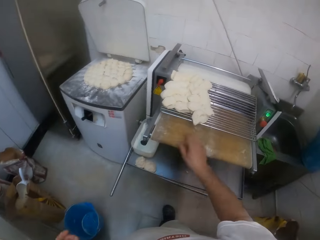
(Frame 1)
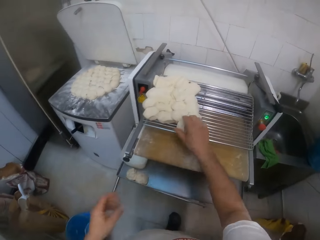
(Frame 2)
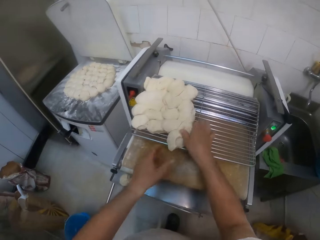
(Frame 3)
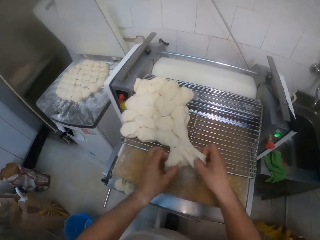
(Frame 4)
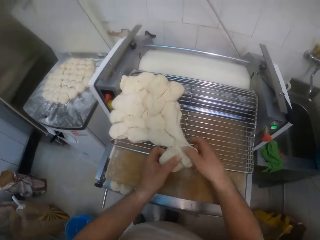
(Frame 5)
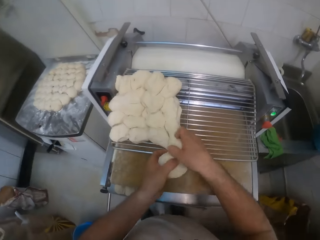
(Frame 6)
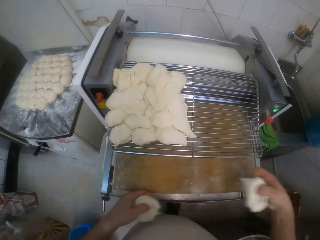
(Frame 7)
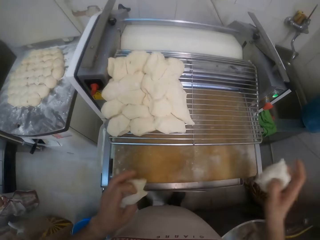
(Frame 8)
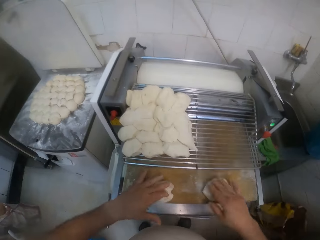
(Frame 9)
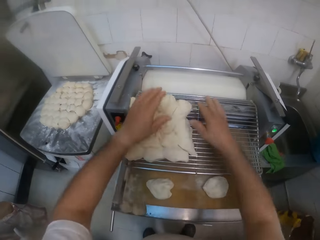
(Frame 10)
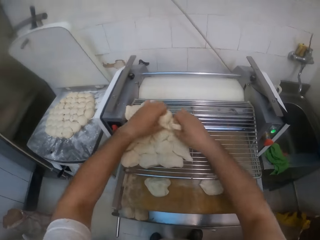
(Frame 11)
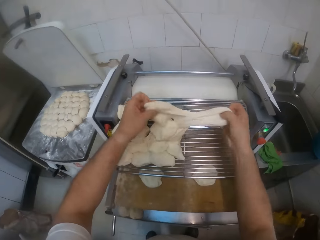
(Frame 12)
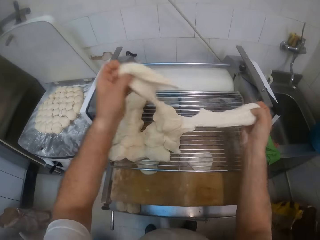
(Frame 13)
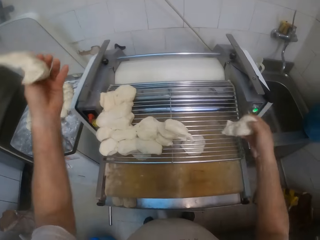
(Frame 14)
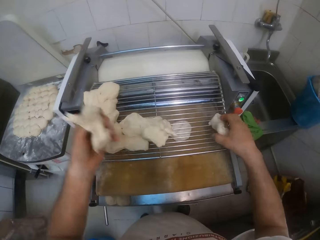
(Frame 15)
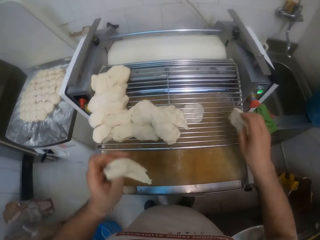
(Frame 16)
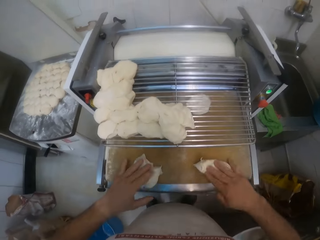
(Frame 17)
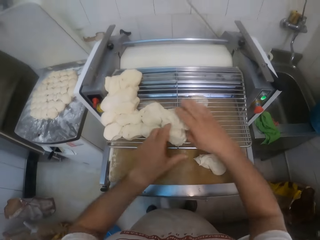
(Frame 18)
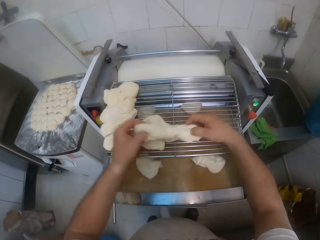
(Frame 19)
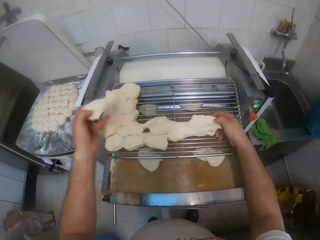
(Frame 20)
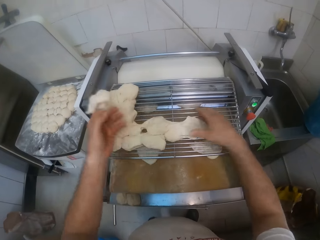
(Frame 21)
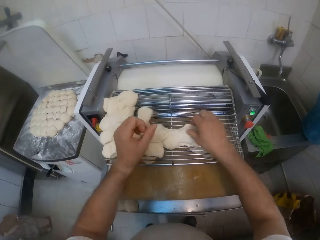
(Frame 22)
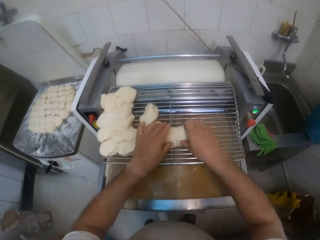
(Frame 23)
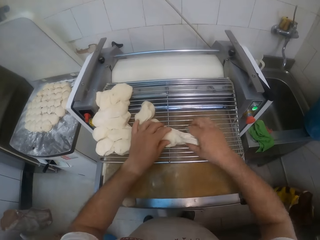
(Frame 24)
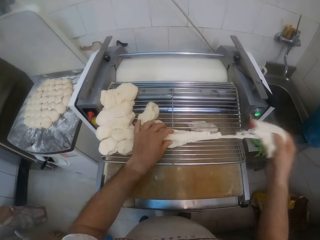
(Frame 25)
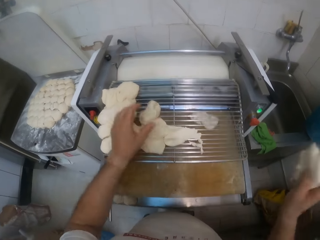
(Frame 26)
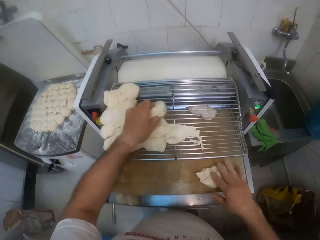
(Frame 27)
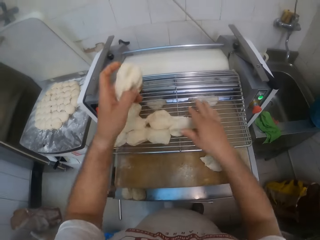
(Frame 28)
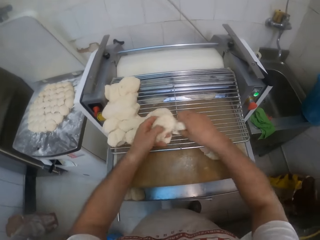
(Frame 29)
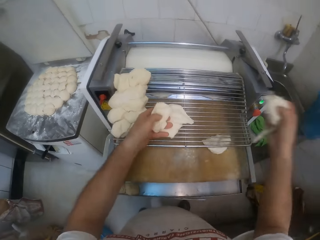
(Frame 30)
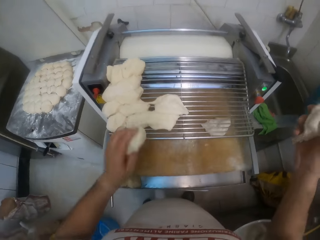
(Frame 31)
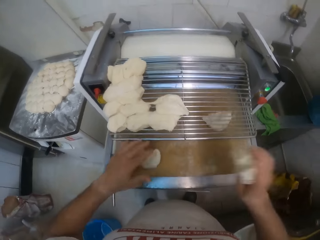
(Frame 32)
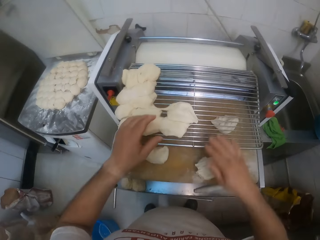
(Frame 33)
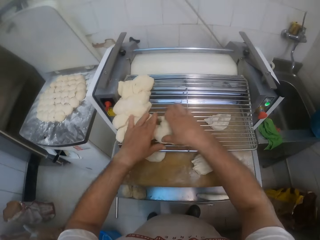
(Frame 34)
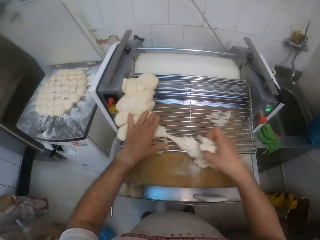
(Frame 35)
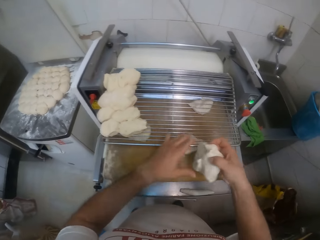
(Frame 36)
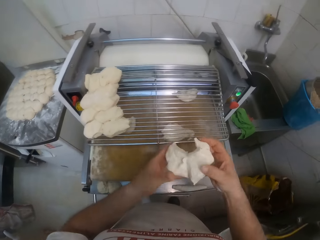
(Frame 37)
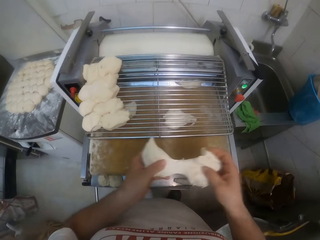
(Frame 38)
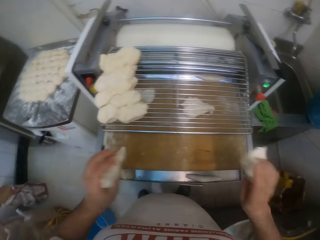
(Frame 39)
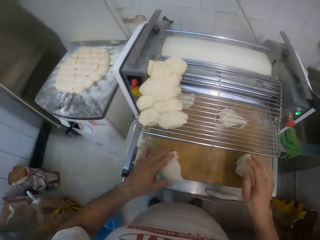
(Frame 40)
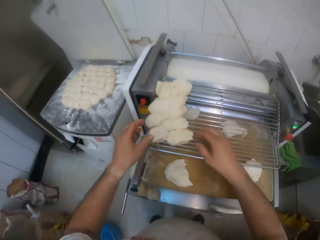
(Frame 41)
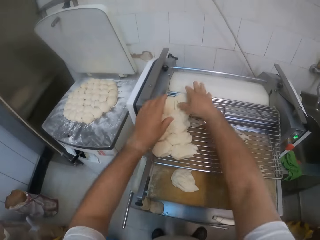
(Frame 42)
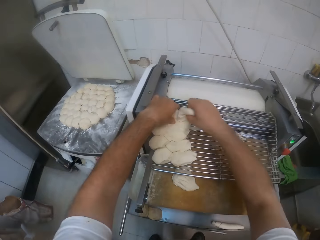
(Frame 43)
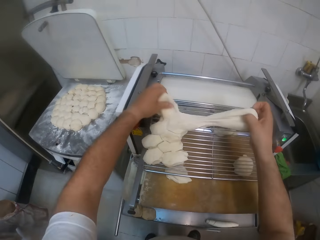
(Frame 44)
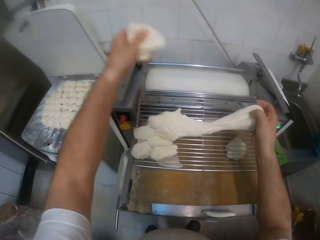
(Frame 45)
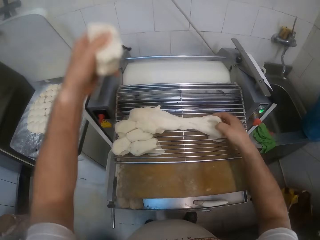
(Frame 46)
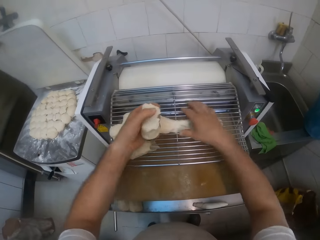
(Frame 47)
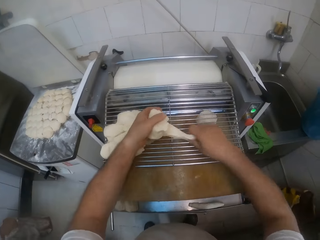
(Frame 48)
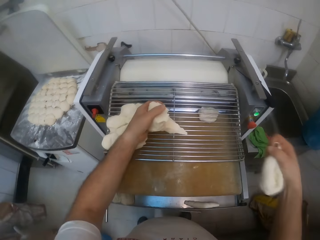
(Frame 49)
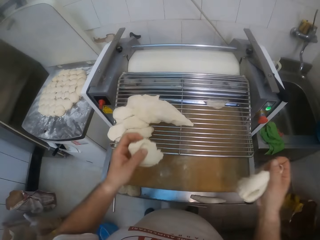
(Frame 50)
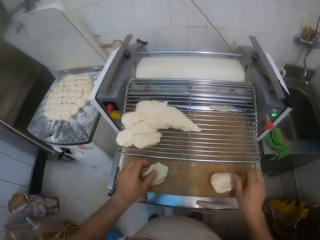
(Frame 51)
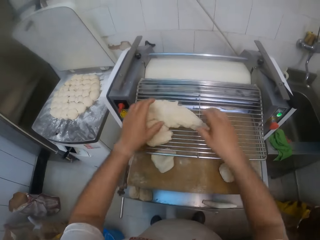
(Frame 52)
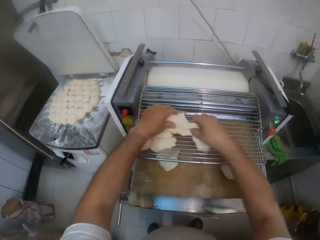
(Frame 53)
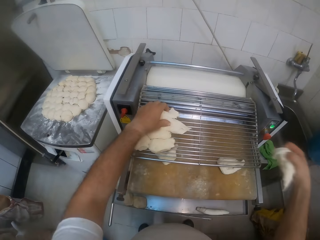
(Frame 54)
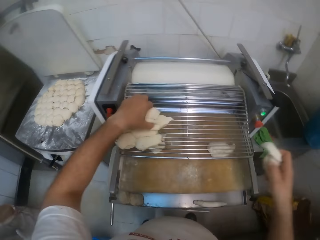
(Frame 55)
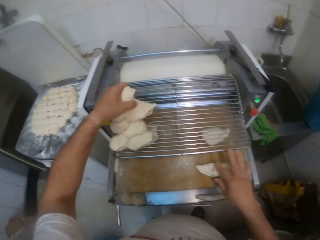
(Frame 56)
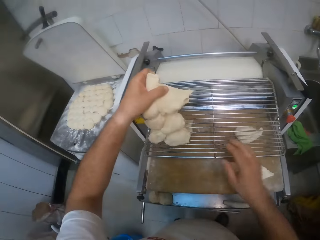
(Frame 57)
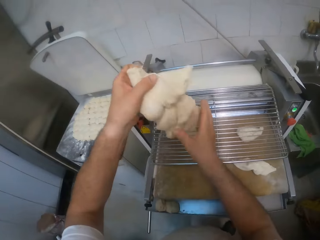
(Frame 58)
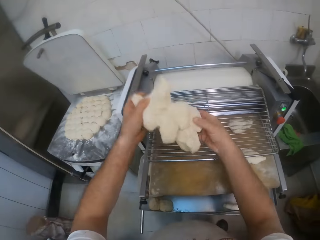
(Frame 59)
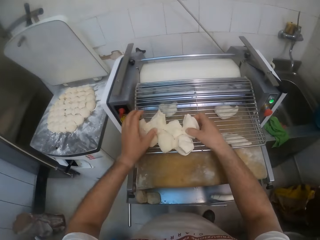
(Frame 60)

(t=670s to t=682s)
The camera wearer drops rolls on the working surface. A man rolls dough. The camera wearer picks dough from the dough machine with both hands. He drops the dough on the dough roller with both hands. He picks the dough from the dough machine with both hands. He drops the dough on the dough roller with both hands. He picks the dough from the dough machine with his right hand. He drops the dough on the dough roller with his right hand. He picks the dough from the dough machine with his left hand. He drops the dough on the dough roller with both hands. He picks the dough from the dough machine with his right hand. He drops the dough on the dough roller with both hands. He picks the dough from the dough machine with his left hand. He picks the dough from the dough machine with his right hand. He does so again. He drops the dough on the dough roller with both hands. He drops the dough on the dough roller with his right hand. He picks the dough from the dough machine with both hands.

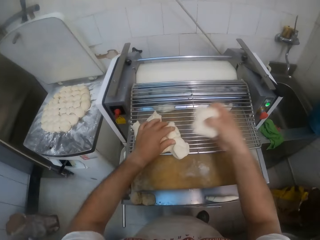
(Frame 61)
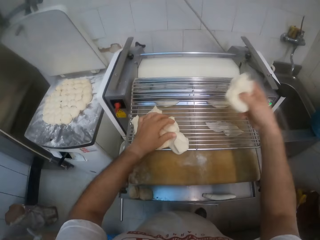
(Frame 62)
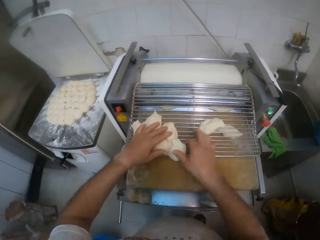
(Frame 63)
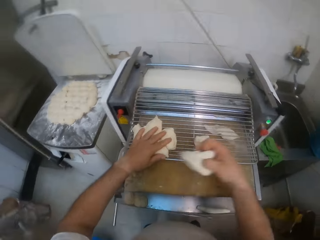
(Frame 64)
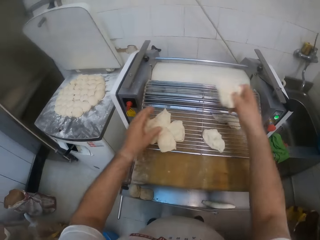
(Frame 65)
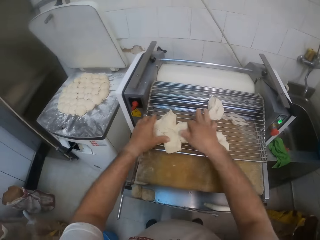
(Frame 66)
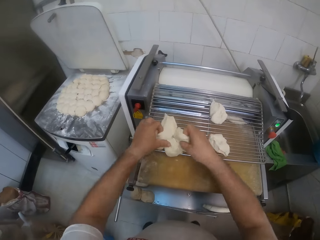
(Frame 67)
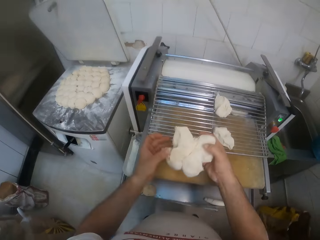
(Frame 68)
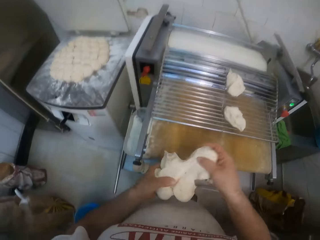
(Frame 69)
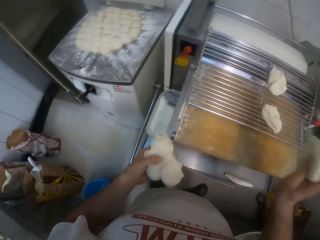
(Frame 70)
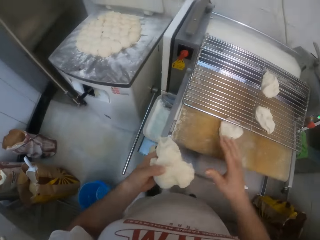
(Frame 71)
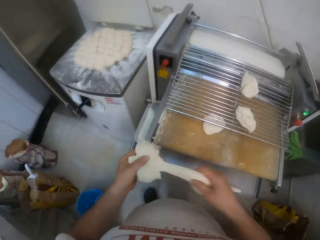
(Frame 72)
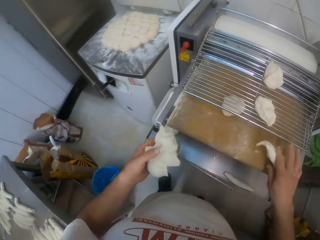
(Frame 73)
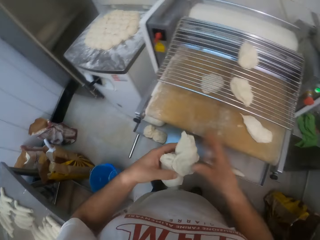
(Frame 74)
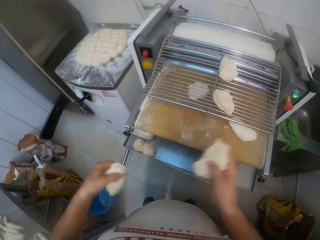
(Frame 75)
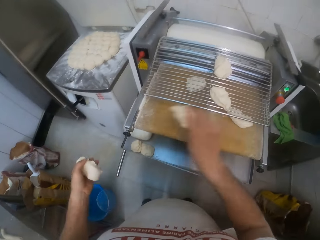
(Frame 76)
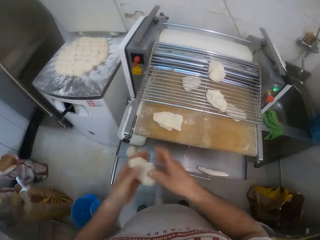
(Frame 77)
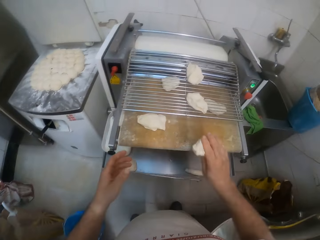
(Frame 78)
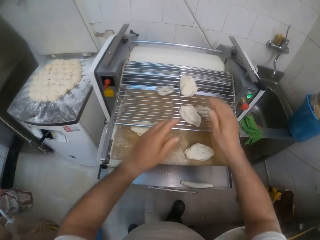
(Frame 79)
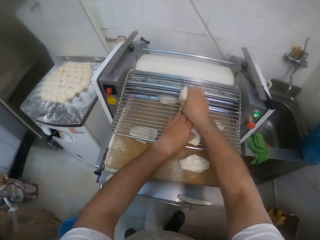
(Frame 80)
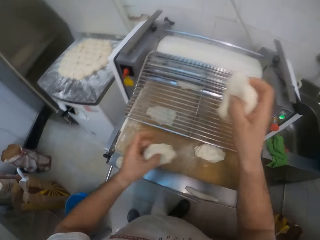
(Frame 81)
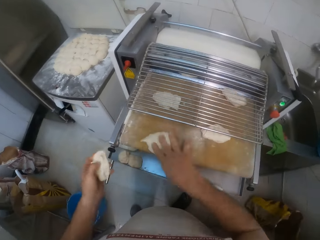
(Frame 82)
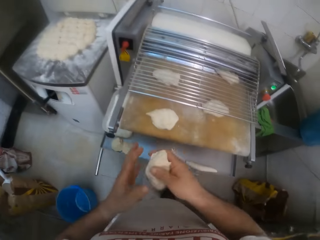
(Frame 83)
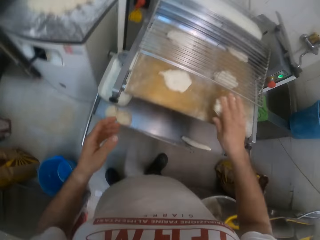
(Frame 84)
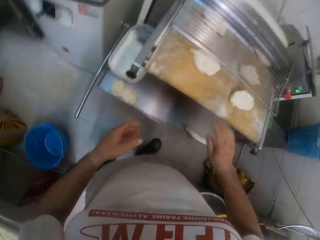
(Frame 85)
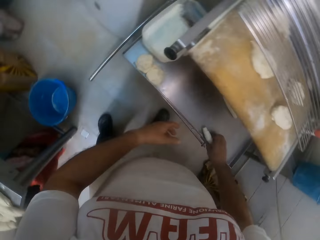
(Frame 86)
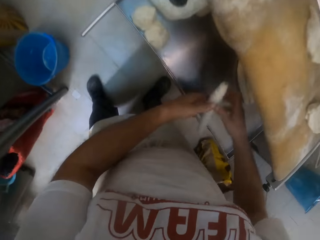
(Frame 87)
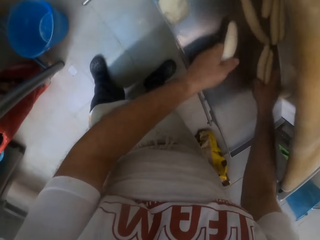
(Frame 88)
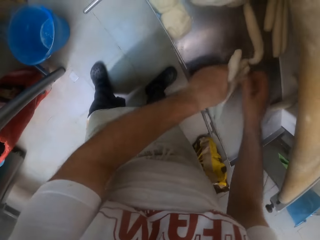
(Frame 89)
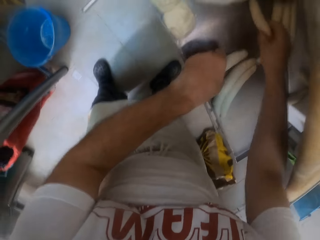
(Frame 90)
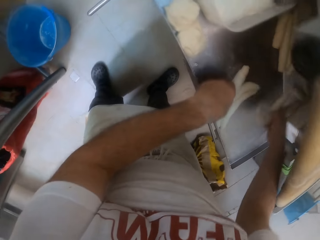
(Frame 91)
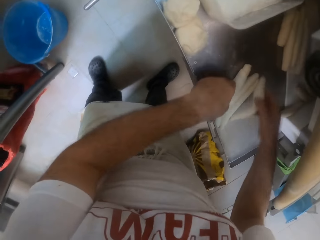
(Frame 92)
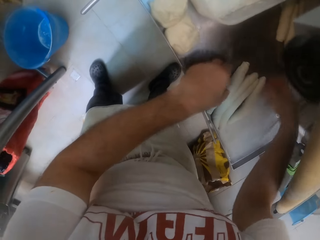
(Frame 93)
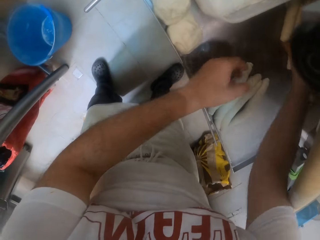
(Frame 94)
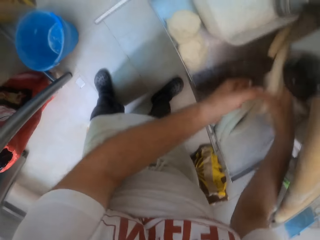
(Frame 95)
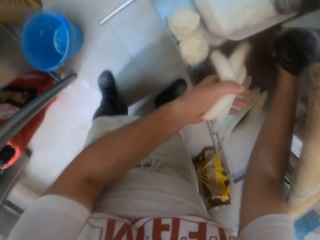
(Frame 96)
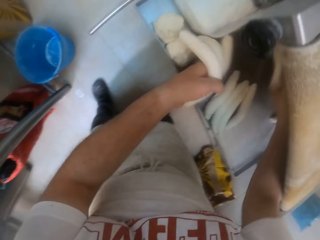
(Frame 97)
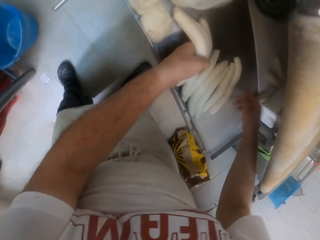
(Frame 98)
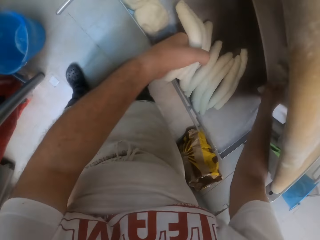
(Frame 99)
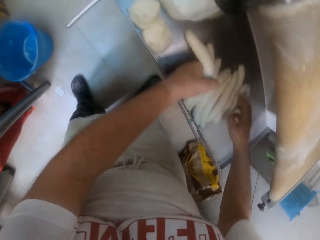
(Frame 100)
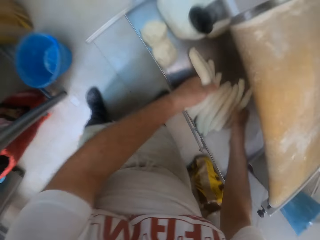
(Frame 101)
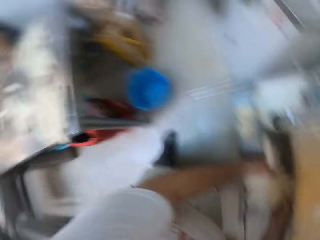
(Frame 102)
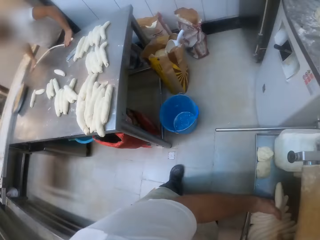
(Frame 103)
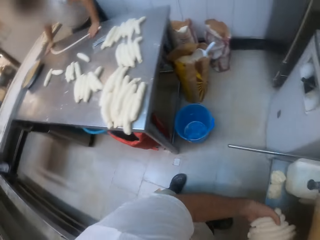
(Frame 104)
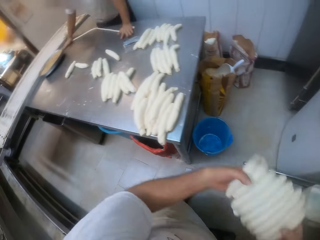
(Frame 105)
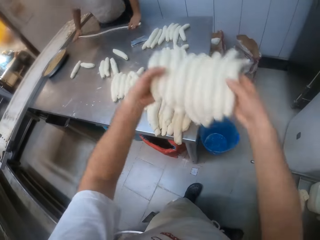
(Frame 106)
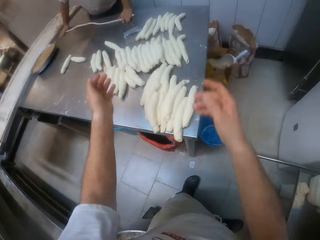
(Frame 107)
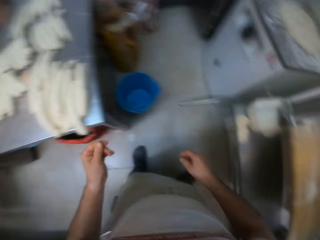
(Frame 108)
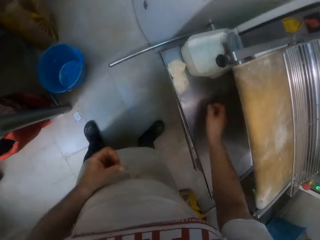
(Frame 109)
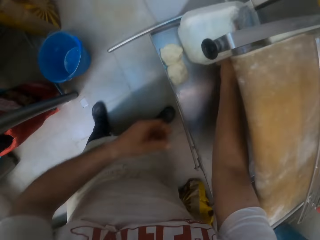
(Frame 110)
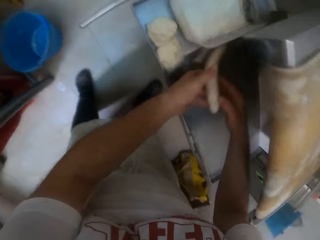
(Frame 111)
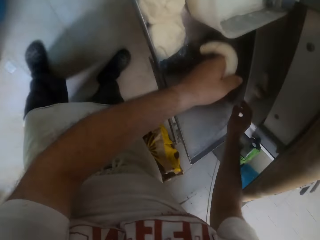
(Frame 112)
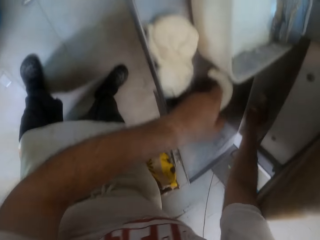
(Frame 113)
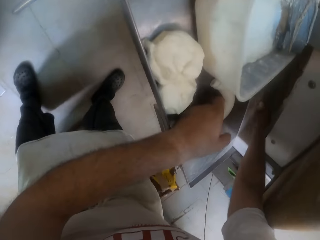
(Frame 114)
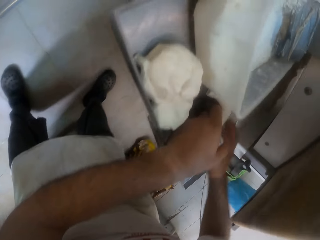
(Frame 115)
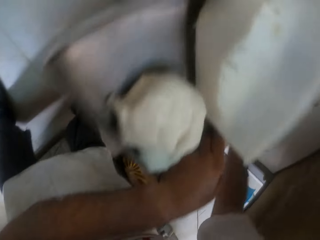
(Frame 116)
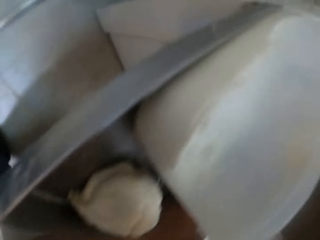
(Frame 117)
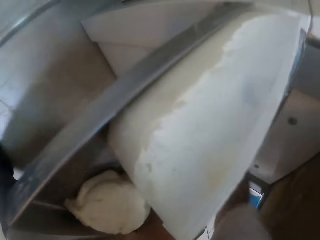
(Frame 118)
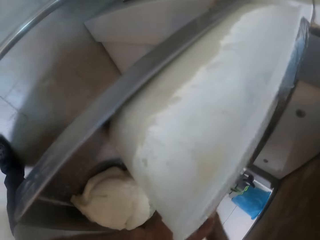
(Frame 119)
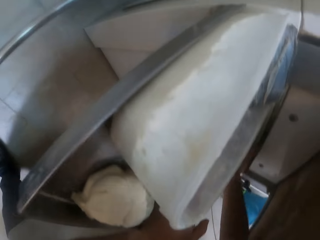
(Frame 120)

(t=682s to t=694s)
The camera wearer drops the dough on the dough roller with his right hand. He does so repeatedly. He picks the dough from the dough machine with both hands. He drops the dough on the dough roller with his right hand. He does so again. He picks the dough from the tray with both hands. He tosses the dough on the table with both hands. He picks the dough from the tray with both hands.
